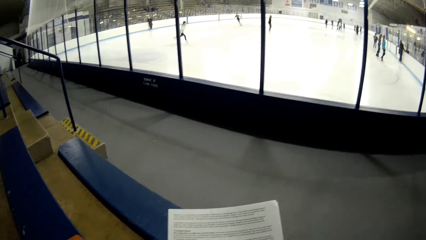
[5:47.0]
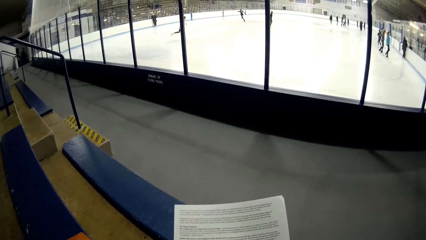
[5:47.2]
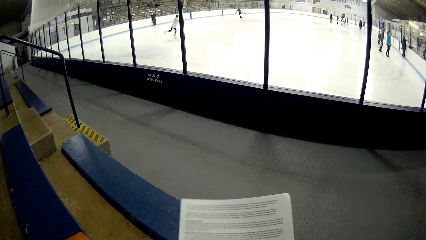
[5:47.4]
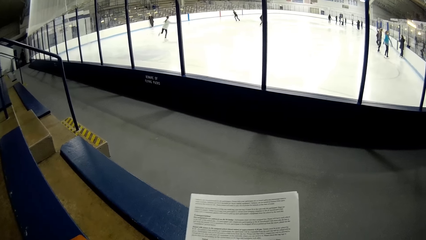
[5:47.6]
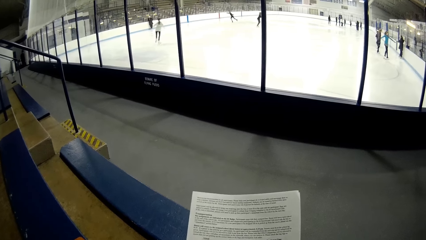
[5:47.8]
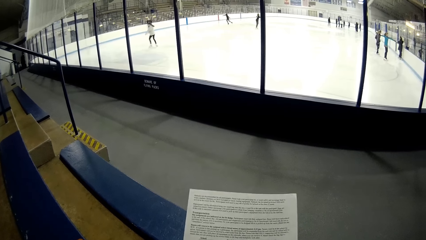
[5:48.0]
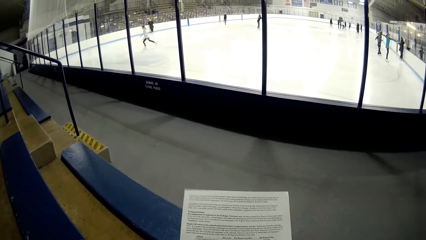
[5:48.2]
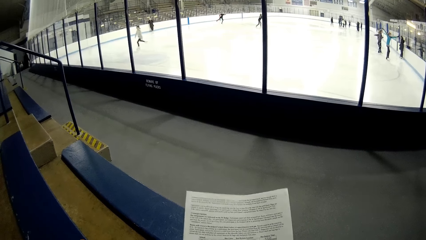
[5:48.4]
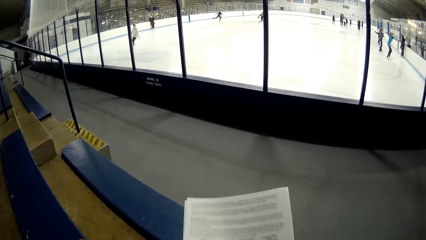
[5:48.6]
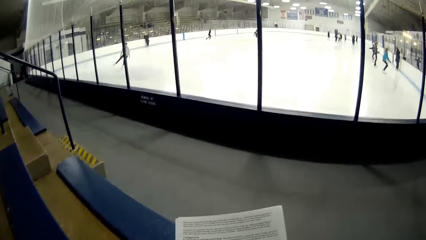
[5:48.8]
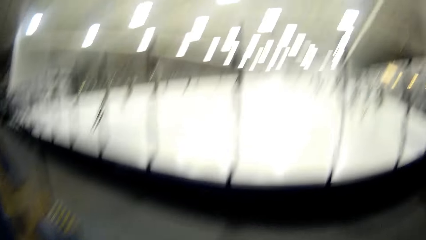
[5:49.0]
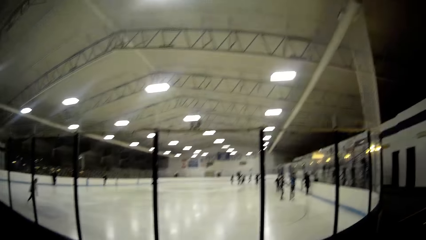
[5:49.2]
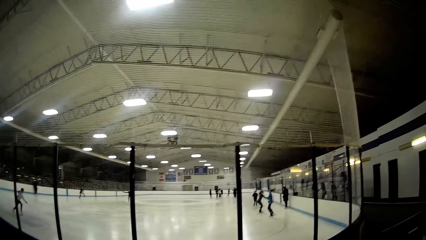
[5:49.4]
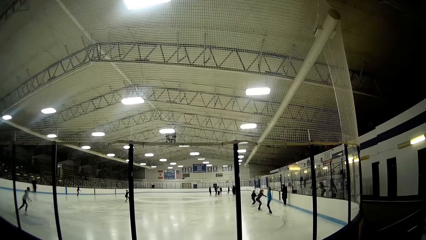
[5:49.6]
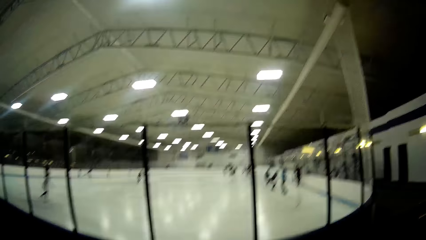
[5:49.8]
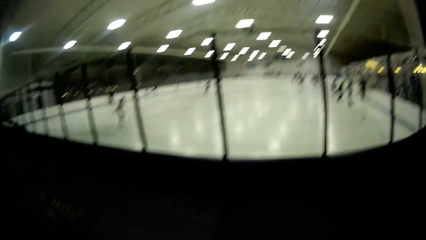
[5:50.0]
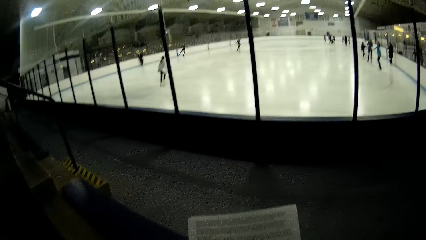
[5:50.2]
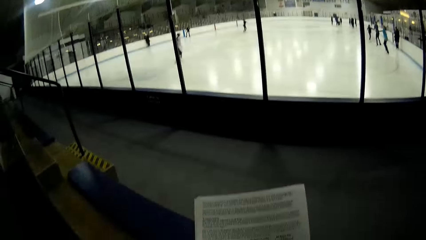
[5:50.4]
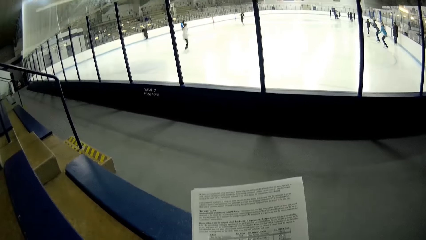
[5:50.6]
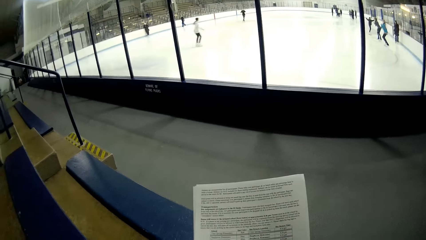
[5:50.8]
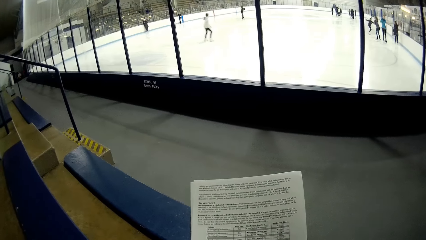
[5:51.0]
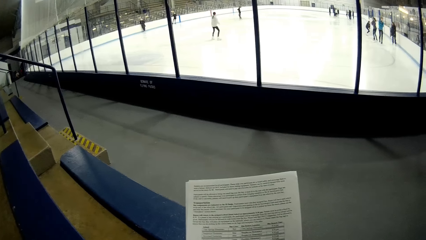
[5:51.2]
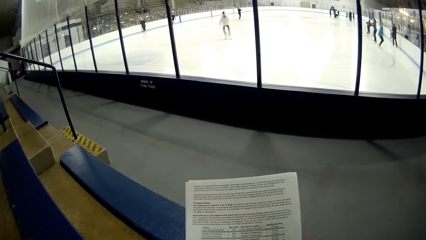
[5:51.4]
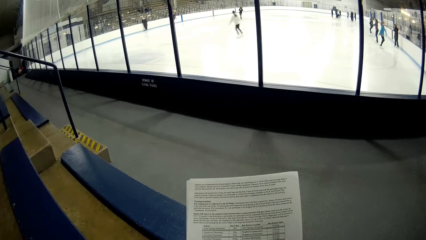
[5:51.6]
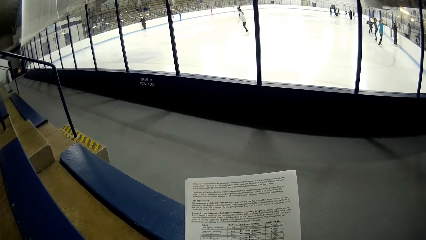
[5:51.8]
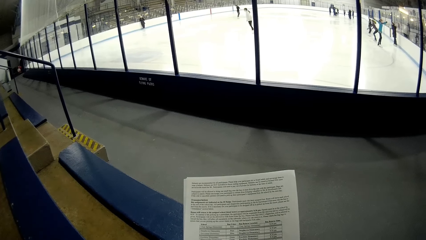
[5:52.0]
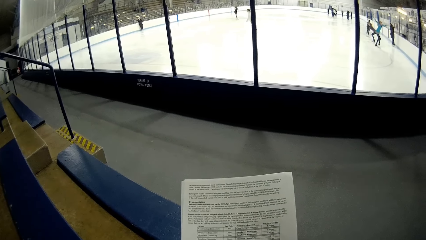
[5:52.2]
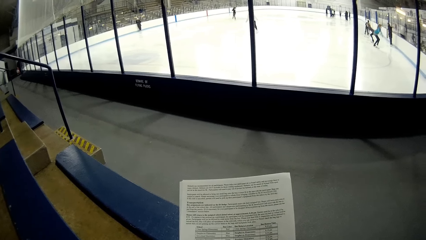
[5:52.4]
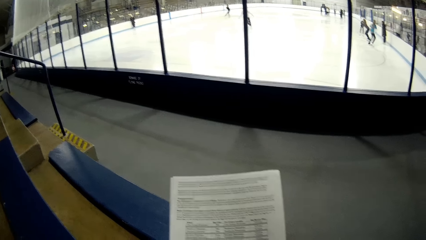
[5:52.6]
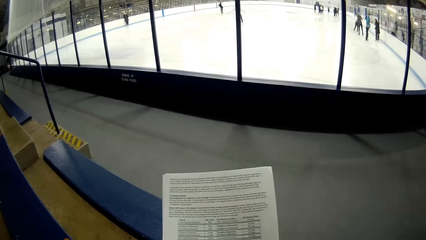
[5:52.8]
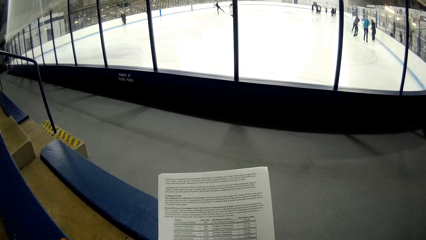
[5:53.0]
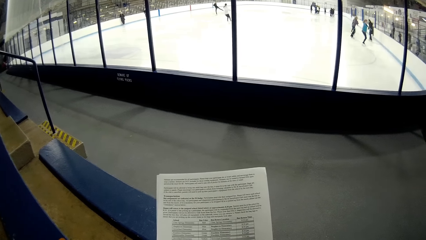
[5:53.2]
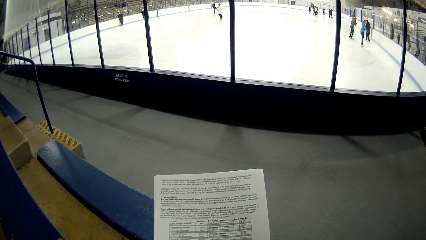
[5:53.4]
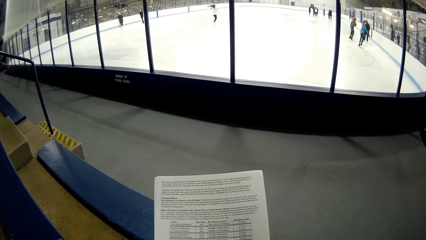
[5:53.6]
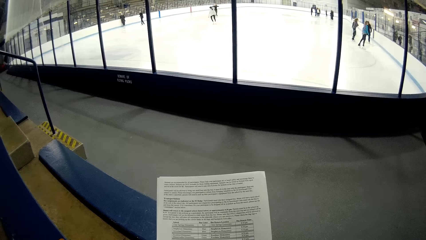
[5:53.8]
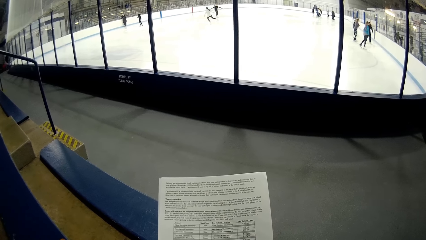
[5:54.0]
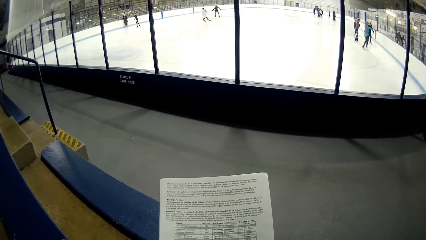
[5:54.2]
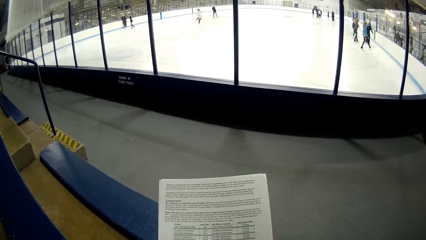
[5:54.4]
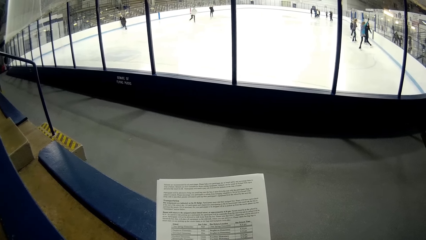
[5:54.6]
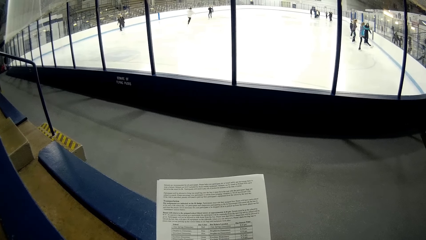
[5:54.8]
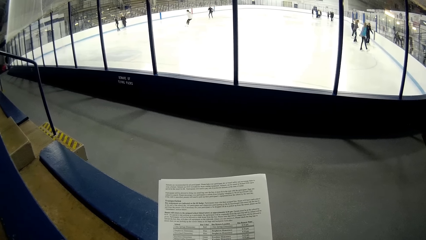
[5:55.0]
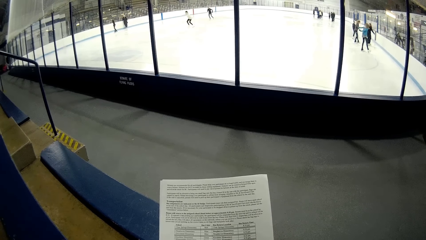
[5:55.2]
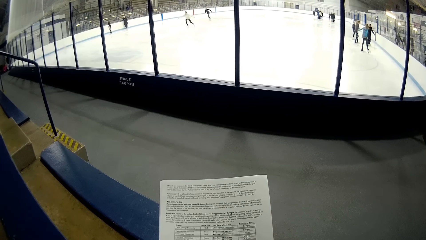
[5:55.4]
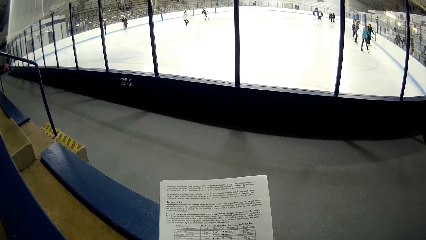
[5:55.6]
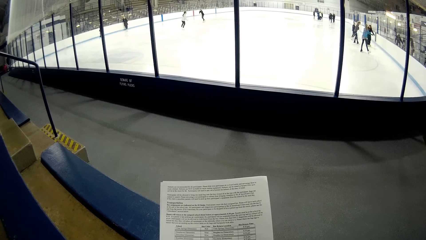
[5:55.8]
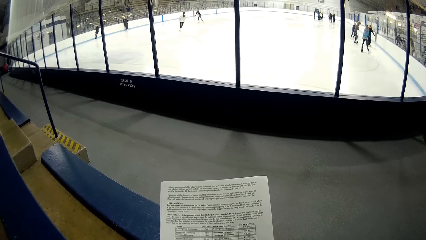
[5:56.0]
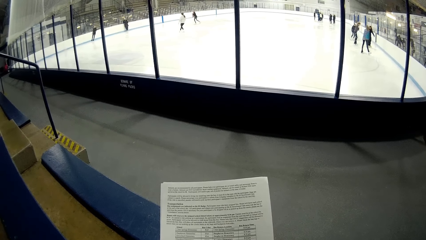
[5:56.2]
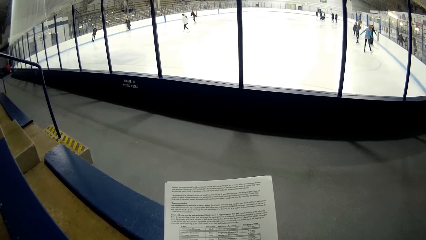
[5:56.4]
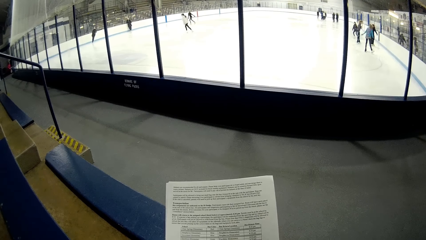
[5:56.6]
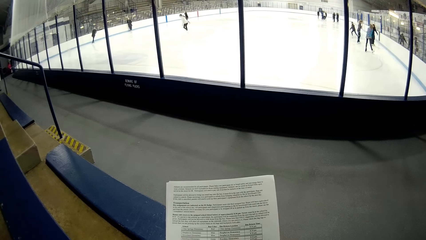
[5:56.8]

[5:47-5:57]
The camera wearer reads. They move the papers. They look at the skaters. They read.

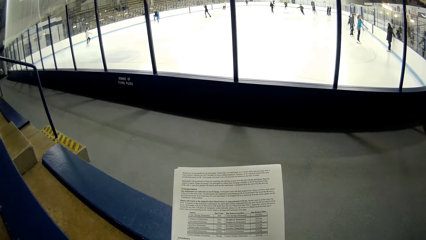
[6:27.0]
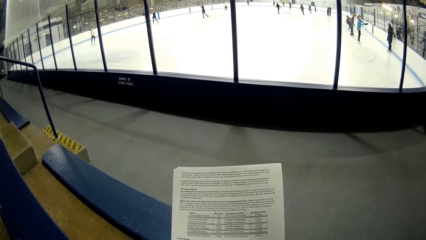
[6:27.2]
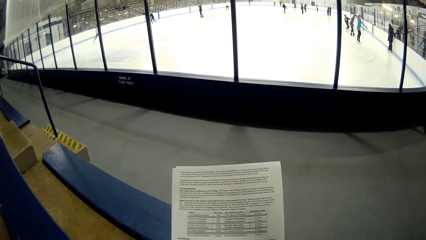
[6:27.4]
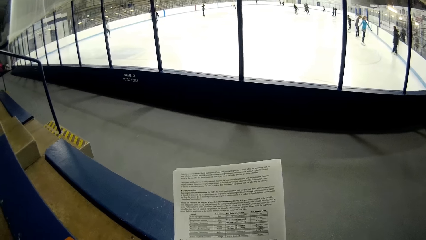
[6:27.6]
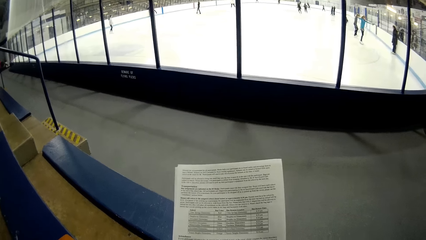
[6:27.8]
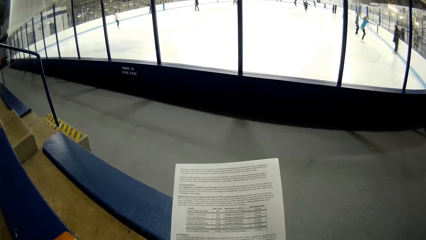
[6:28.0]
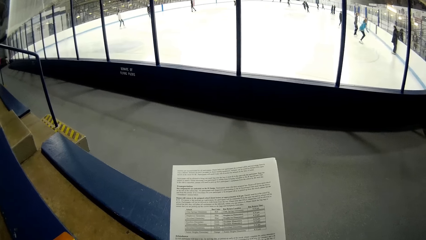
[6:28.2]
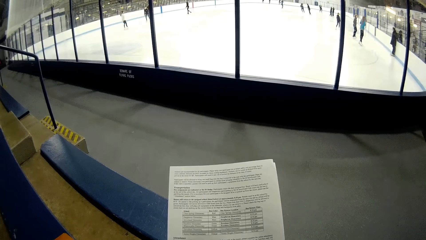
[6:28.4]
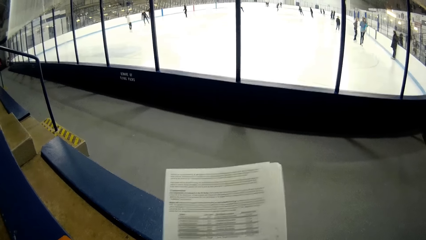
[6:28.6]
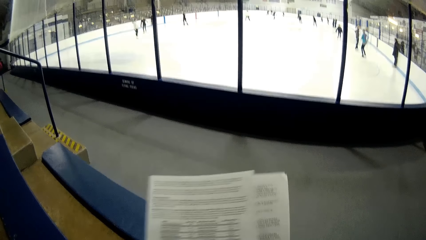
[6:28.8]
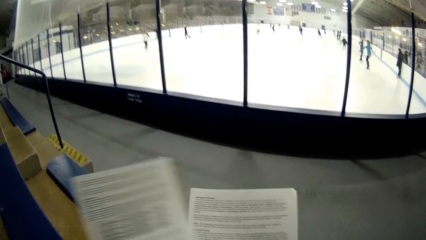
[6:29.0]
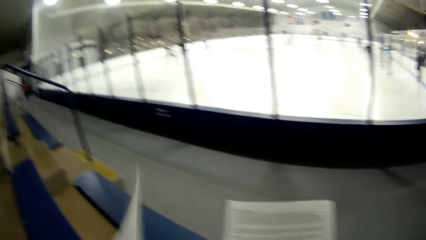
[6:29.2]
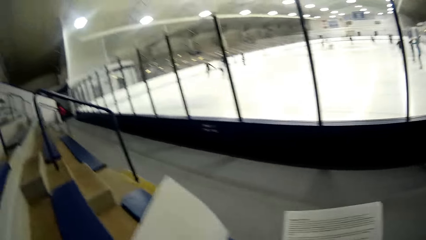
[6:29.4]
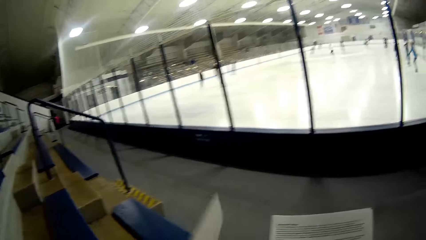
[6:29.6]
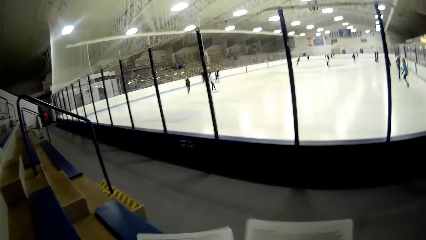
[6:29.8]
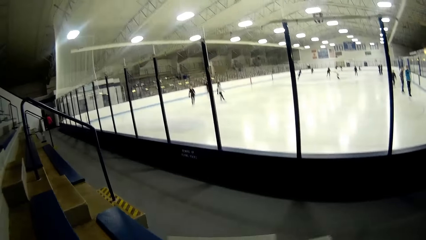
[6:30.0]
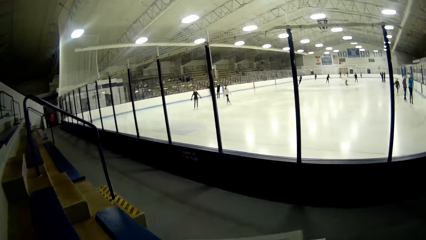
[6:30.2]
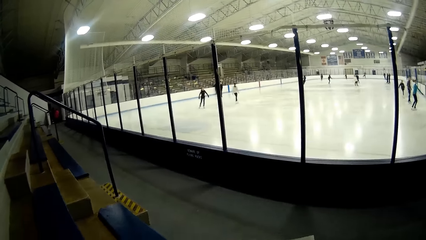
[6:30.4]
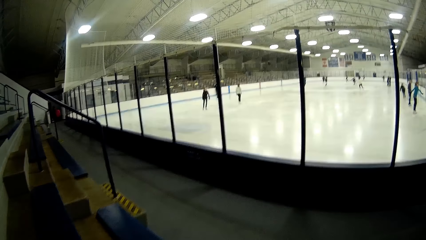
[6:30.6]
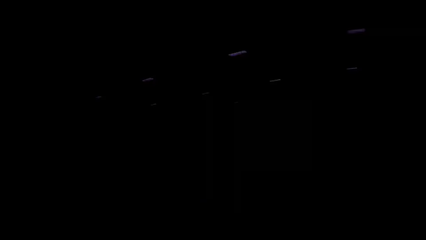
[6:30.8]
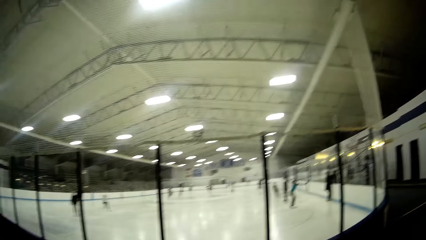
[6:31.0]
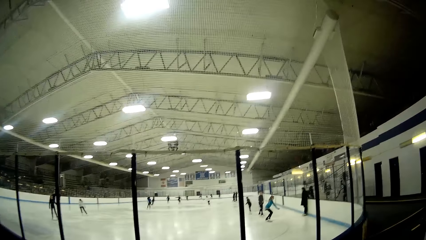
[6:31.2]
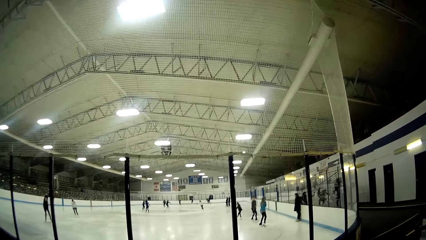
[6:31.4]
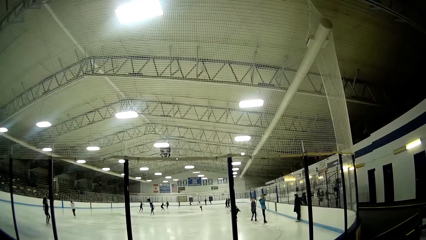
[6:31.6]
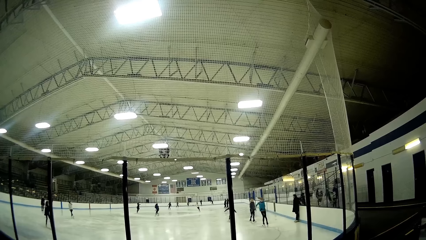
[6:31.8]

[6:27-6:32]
The camera wearer turns a paper. They move the paper below other papers. They look at the skaters.
